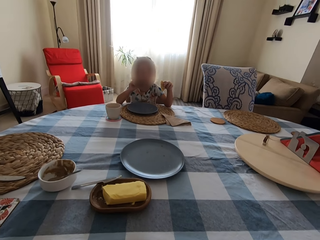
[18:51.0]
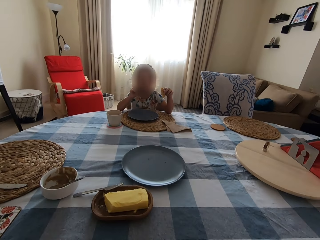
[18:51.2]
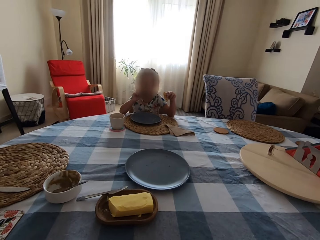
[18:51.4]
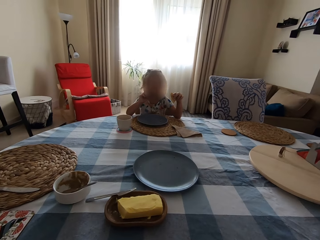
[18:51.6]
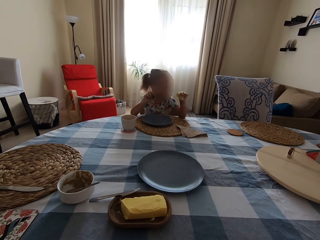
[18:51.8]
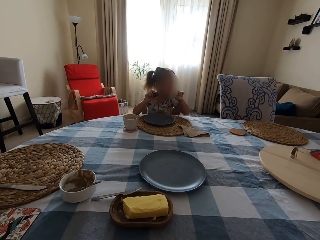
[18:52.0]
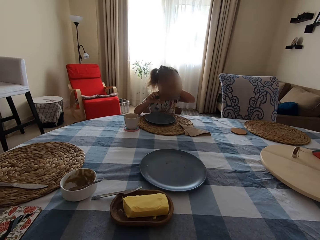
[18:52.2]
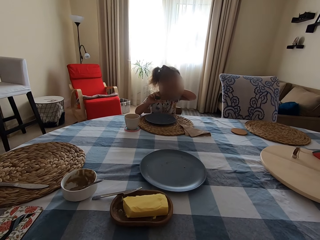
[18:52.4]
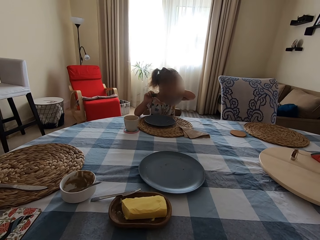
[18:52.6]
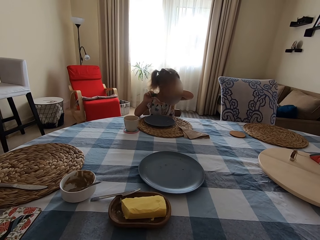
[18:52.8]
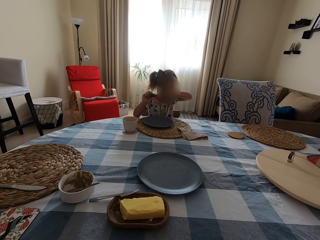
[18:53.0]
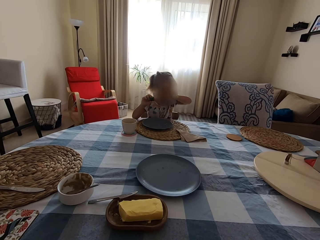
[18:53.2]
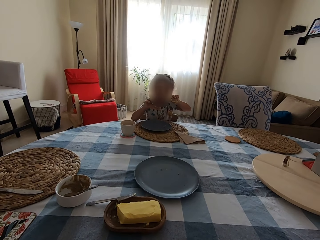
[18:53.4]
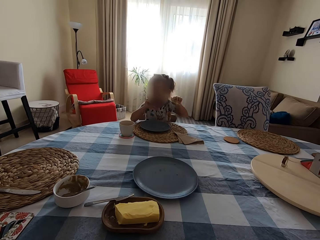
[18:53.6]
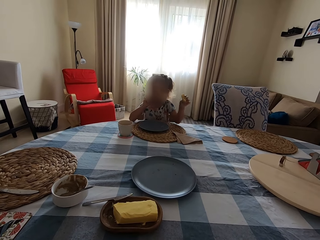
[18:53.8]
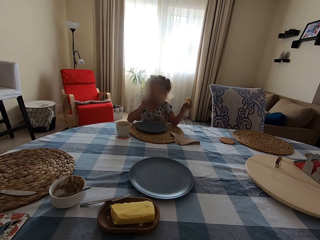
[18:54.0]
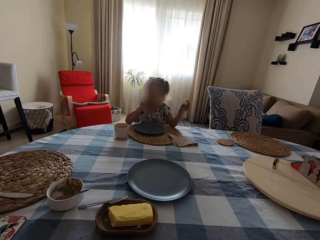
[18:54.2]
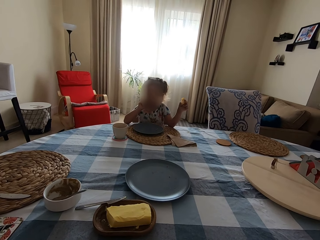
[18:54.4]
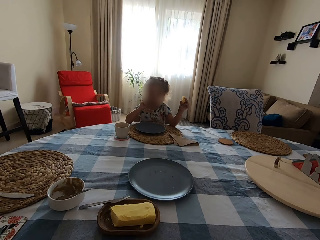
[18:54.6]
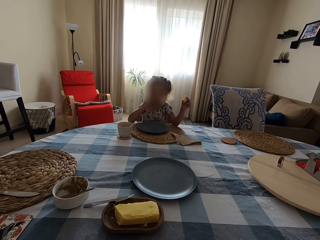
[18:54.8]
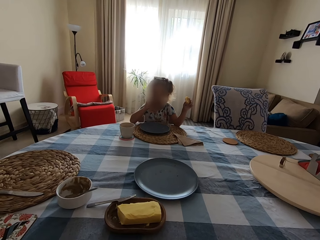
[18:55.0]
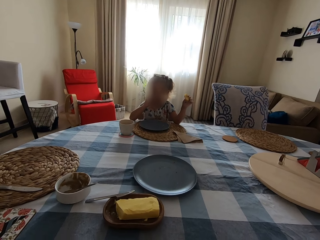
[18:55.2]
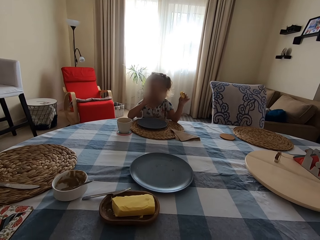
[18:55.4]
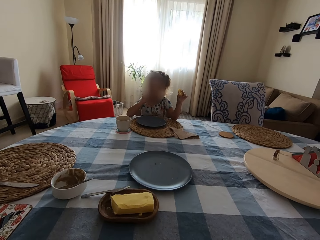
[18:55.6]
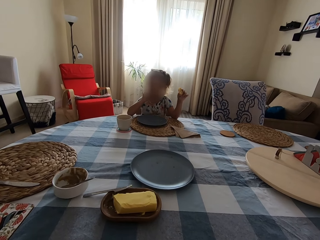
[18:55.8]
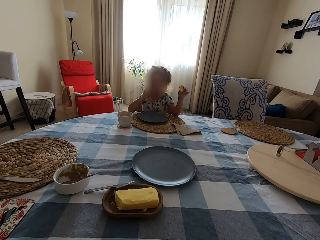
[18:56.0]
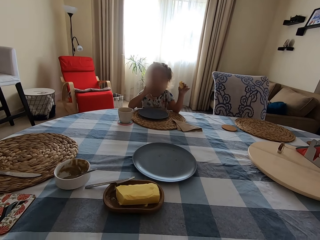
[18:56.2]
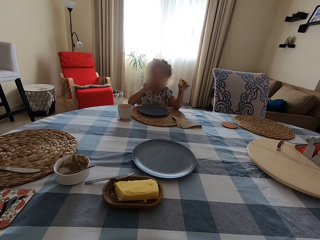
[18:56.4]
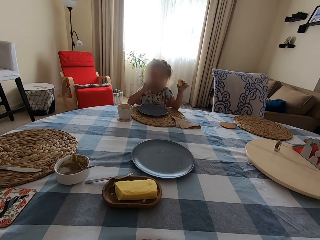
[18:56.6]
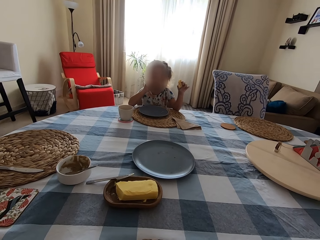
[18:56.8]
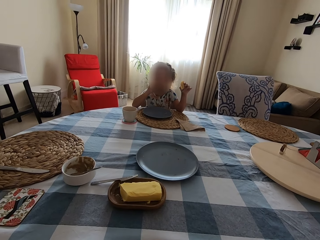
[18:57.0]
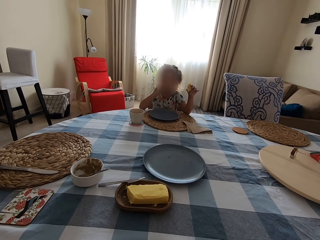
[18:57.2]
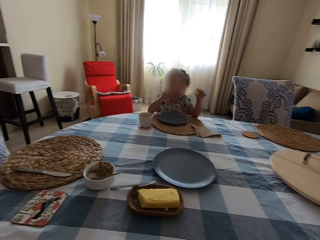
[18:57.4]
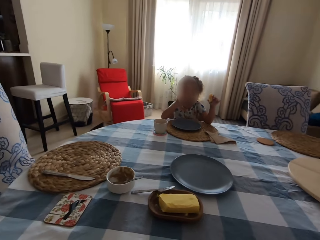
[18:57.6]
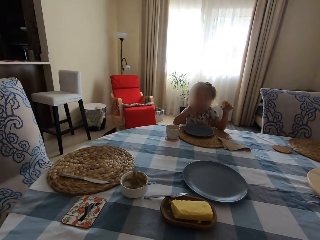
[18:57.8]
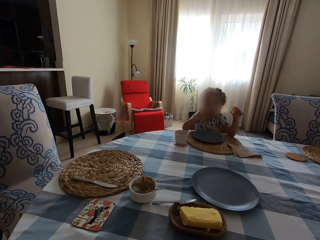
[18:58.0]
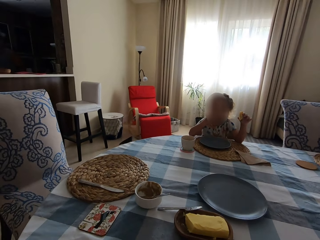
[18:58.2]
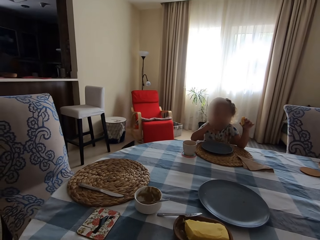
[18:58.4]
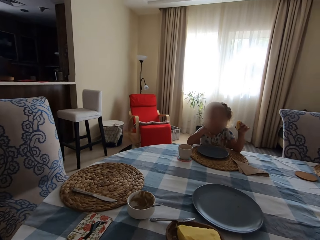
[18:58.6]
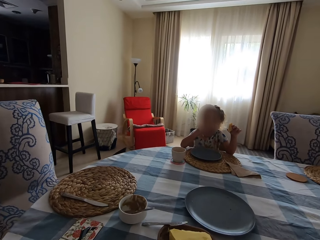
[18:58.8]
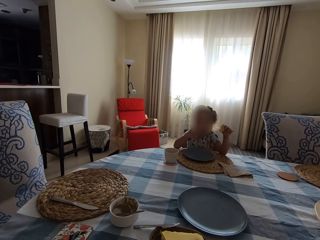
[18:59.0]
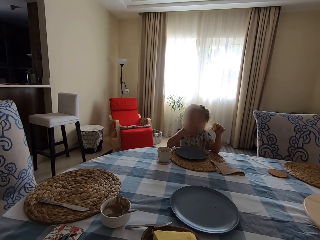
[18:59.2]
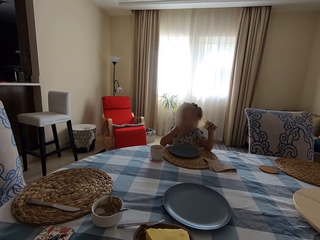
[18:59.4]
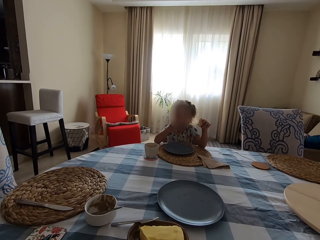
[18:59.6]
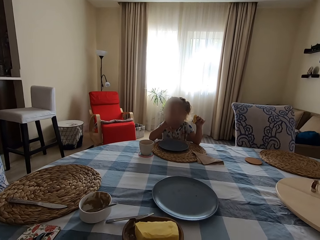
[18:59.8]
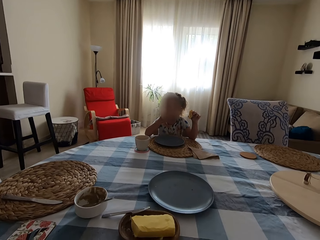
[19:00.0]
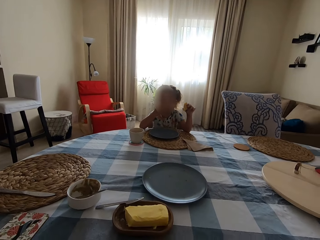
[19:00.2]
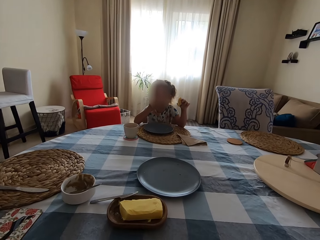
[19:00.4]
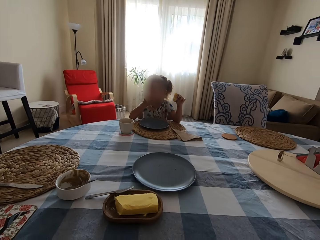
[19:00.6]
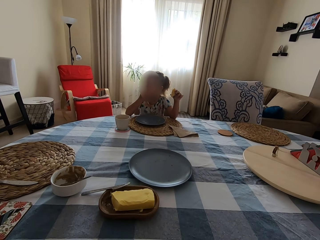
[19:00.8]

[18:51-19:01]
A child touches her face. The child eats and wipes the face with the hand.

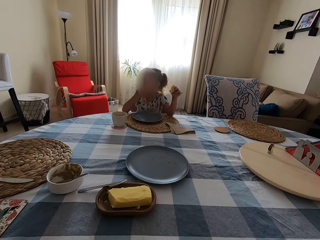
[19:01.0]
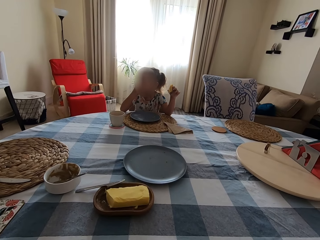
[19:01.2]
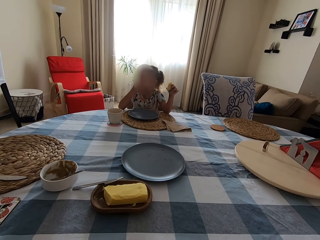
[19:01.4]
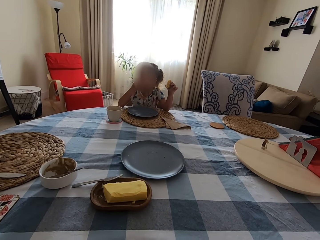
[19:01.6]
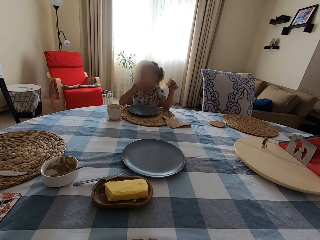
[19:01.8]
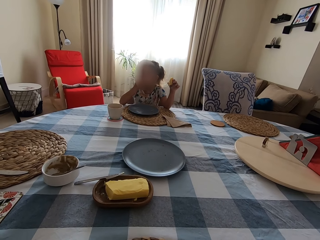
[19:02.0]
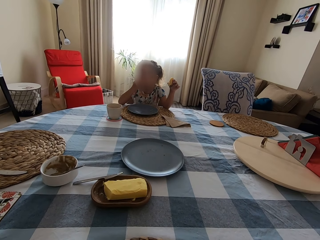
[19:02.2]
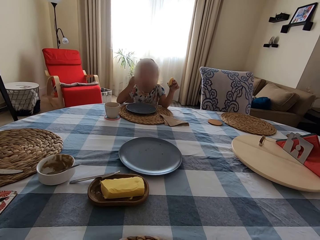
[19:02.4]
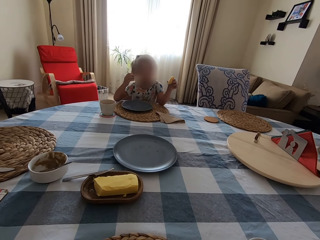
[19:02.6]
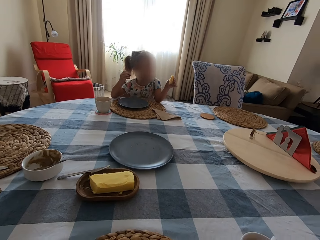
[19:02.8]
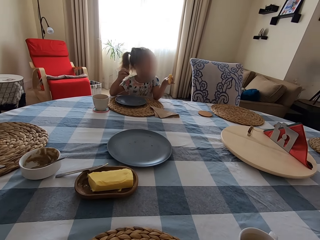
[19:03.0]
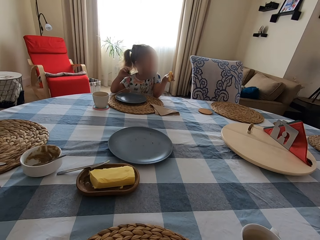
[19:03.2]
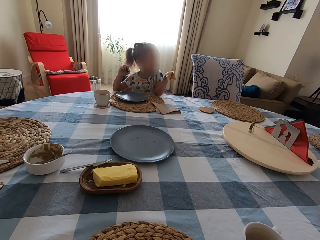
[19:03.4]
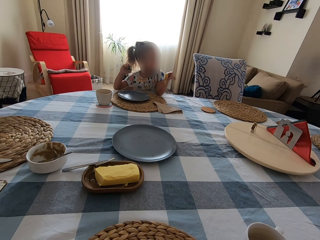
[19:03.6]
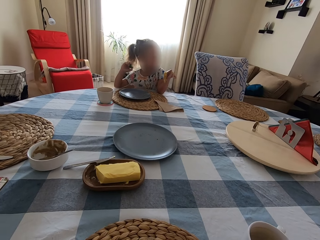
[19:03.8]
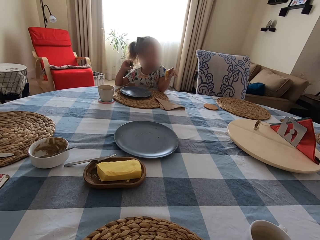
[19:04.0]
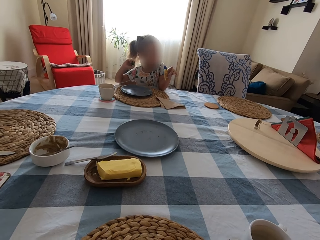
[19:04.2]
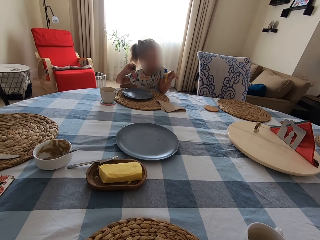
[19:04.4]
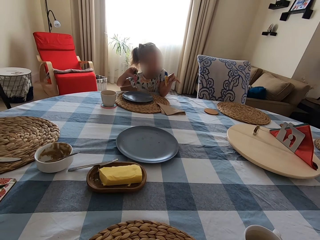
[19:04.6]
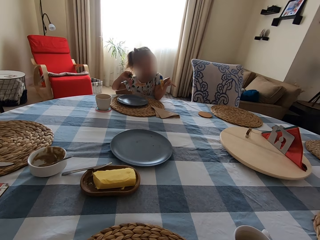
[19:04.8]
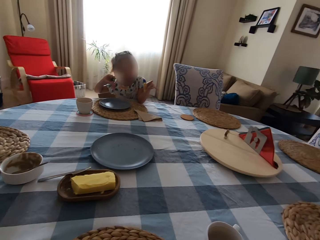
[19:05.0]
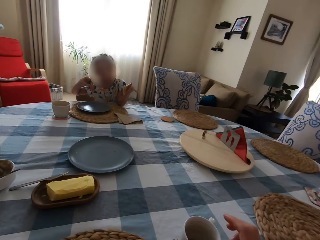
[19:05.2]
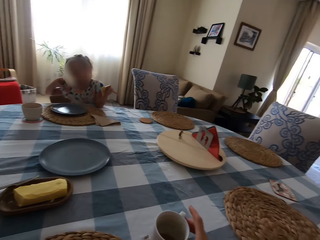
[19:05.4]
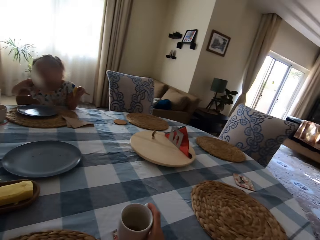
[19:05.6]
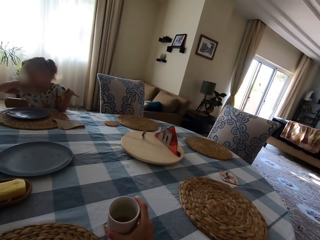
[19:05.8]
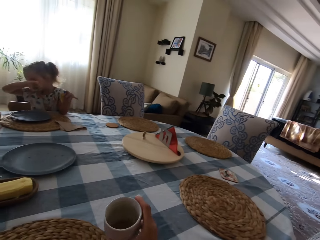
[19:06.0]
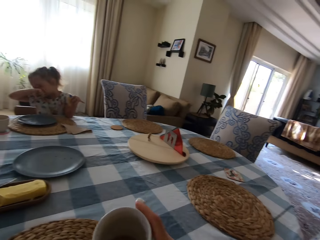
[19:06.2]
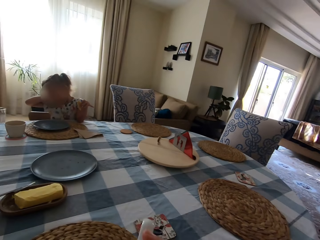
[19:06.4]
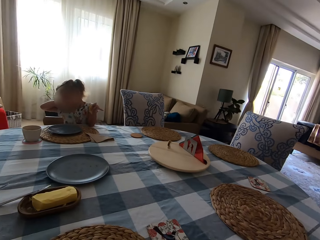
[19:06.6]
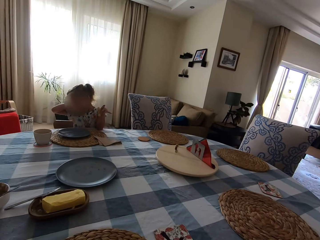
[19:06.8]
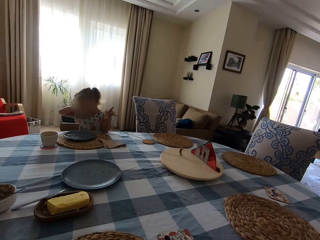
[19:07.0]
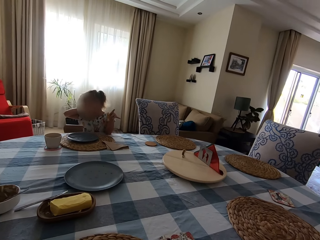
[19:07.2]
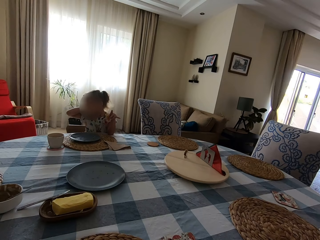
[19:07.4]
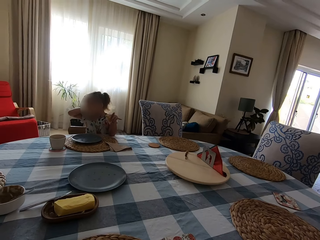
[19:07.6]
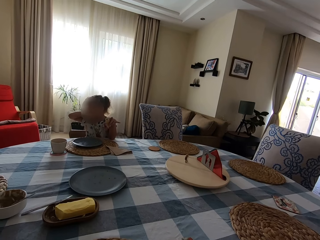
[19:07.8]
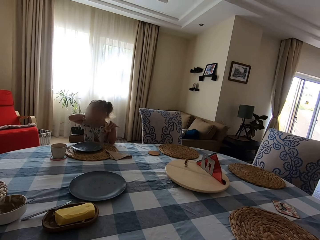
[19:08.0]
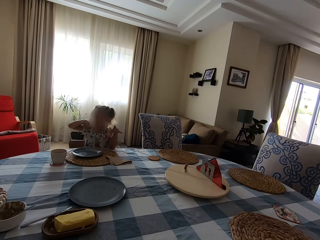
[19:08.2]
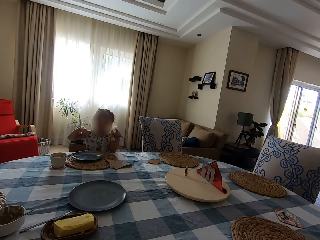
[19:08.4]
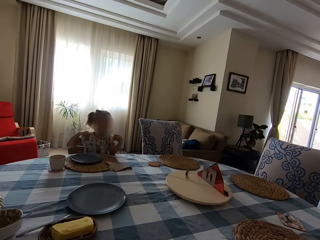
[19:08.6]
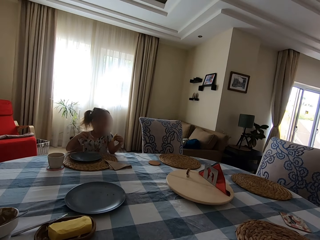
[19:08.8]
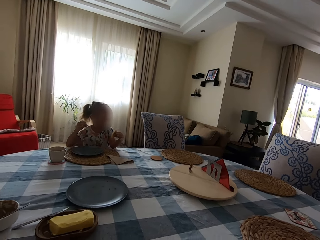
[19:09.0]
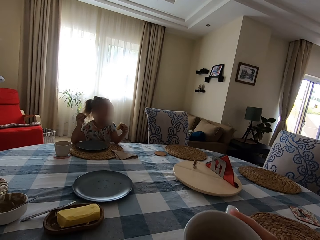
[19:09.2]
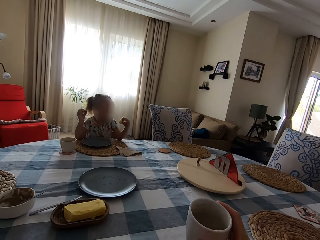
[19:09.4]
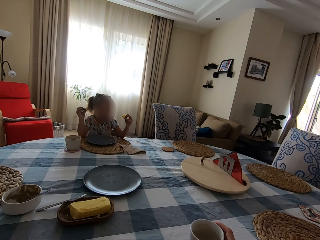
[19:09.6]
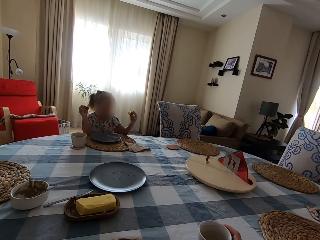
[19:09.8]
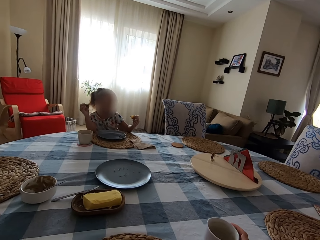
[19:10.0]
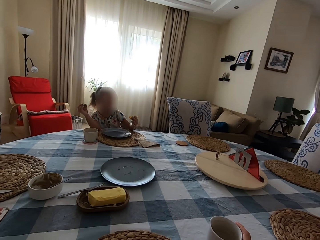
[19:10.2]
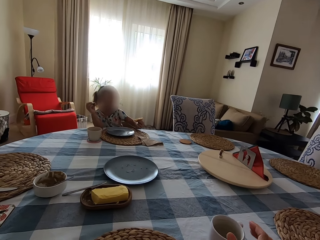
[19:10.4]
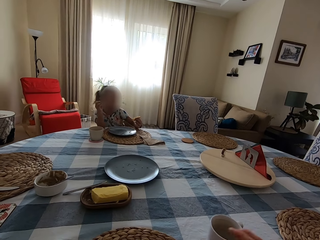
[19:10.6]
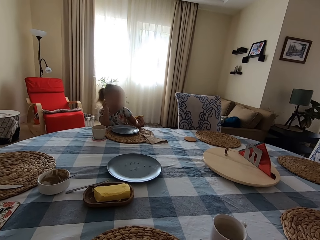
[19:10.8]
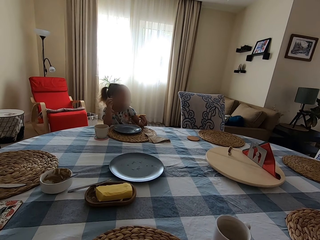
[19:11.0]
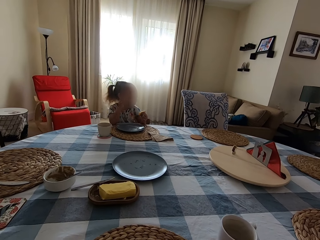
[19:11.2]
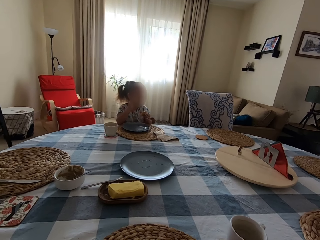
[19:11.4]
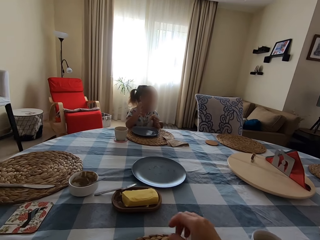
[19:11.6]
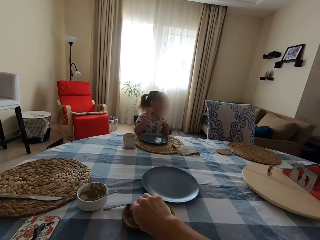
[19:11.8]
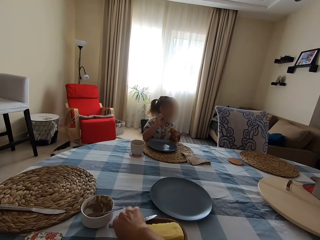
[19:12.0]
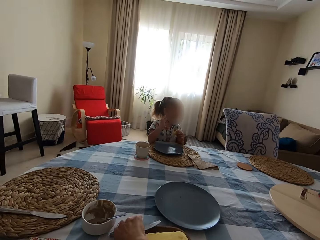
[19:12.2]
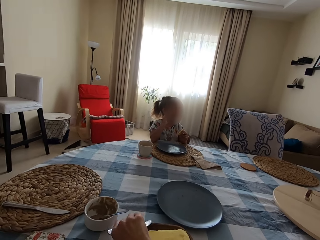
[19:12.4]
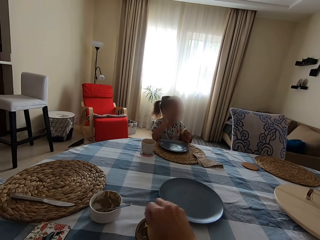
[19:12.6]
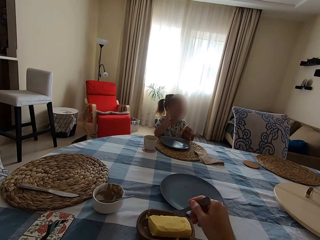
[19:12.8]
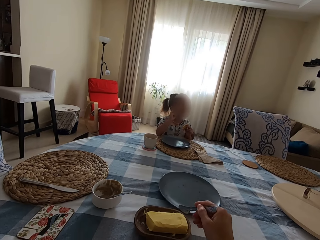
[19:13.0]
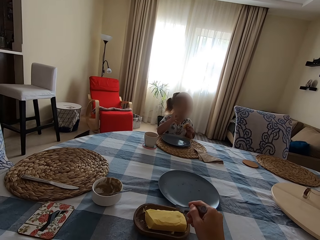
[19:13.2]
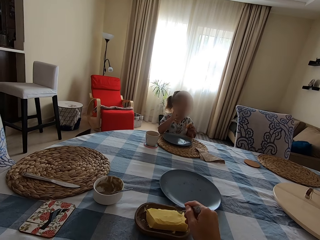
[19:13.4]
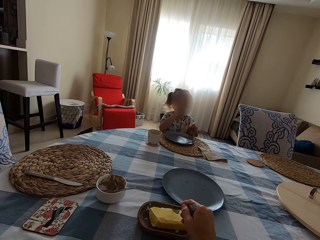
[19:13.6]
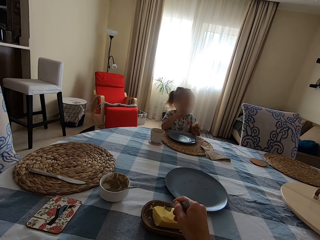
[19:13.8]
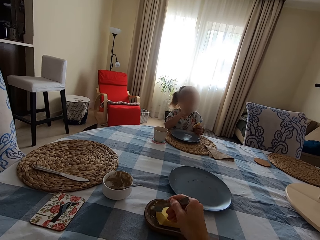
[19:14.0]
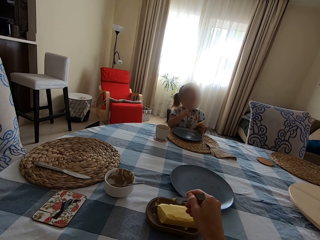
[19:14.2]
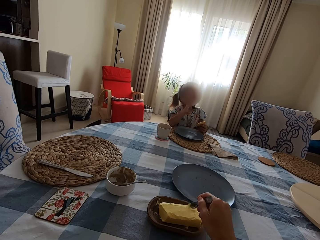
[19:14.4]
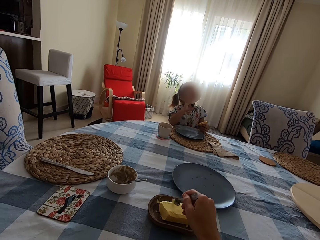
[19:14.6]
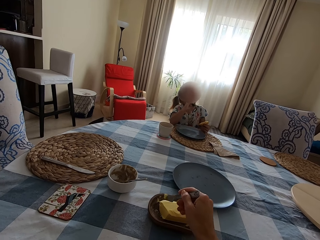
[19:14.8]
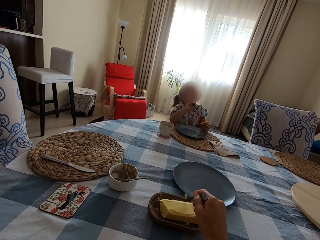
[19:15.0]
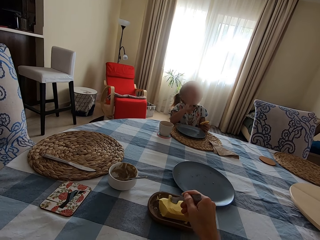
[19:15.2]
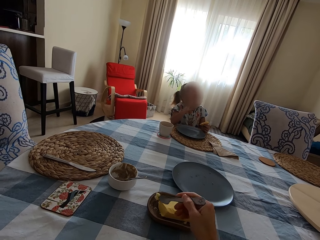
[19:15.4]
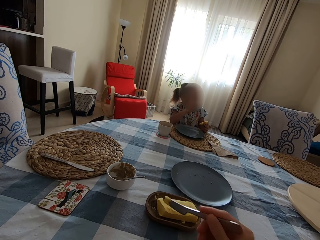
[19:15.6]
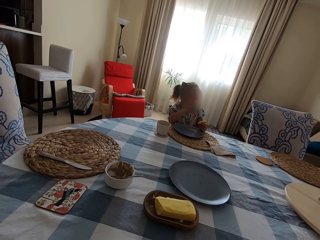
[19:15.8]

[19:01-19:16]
A child stretches in the chair. The camera wearer picks up a cup of coffee on the table and looks around. The child wipes the face with the hand. The camera wearer drinks the coffee and puts the cup of coffee on the table. The child eats. The camera wearer picks up a knife on the table. They slice the cheese with the knife. They scoop the butter.
